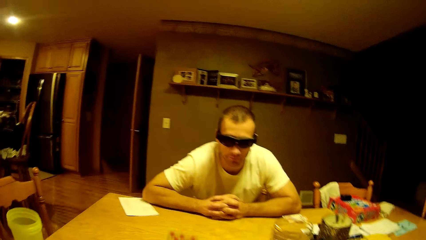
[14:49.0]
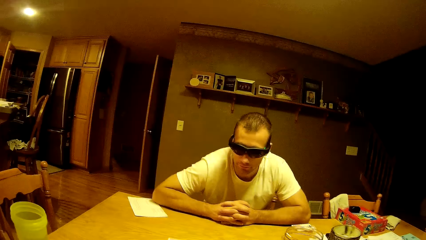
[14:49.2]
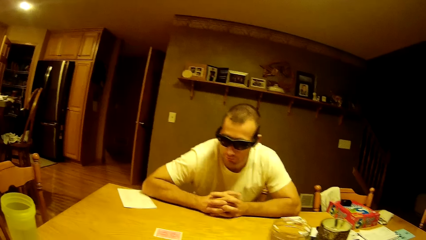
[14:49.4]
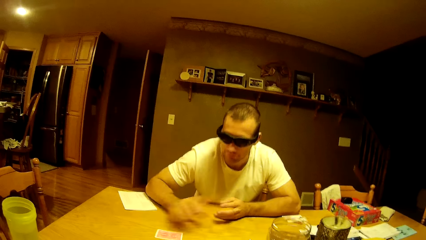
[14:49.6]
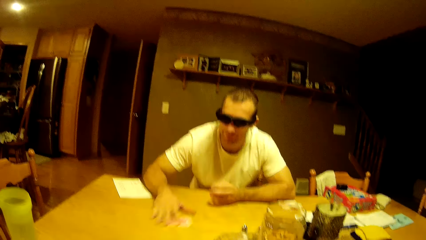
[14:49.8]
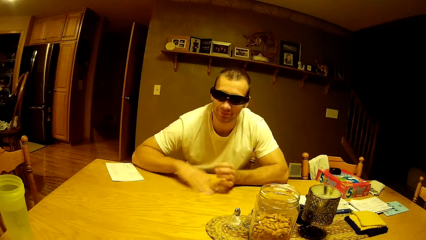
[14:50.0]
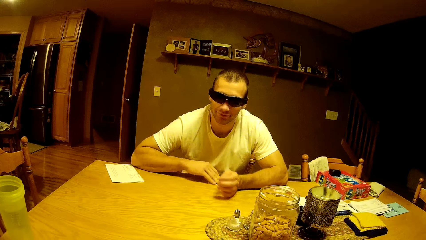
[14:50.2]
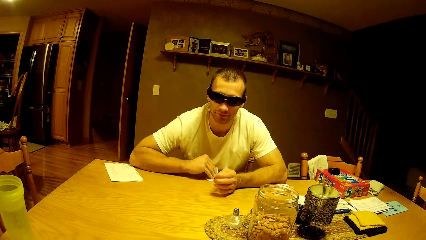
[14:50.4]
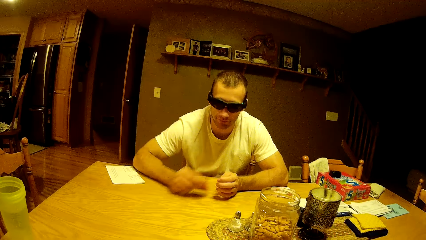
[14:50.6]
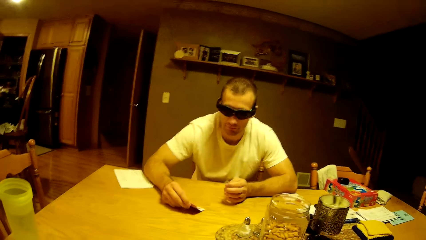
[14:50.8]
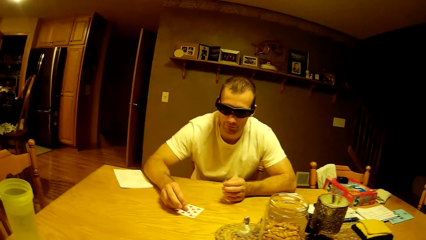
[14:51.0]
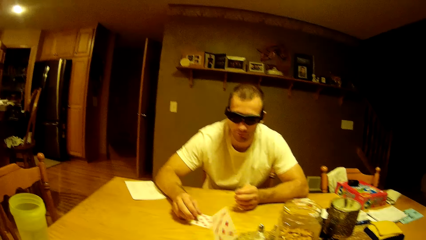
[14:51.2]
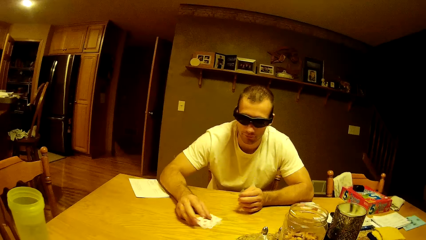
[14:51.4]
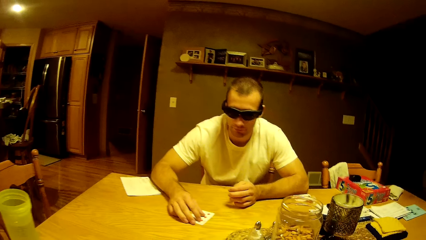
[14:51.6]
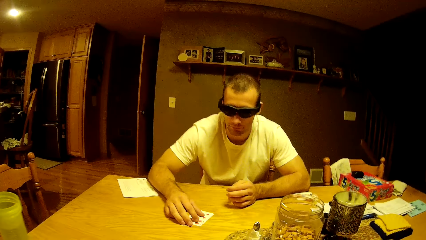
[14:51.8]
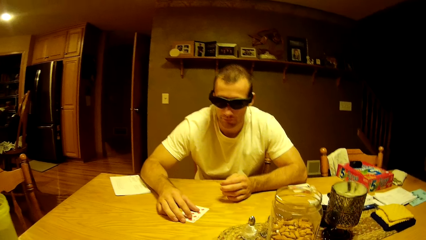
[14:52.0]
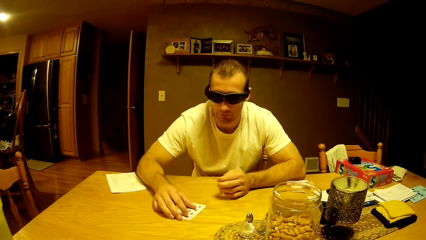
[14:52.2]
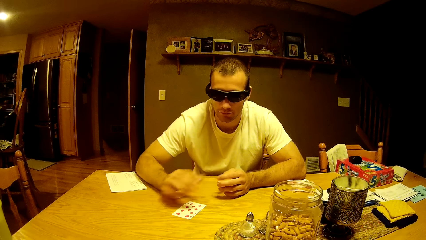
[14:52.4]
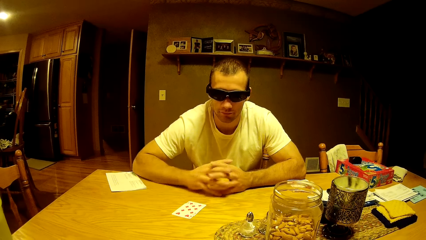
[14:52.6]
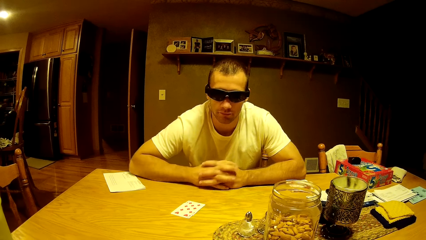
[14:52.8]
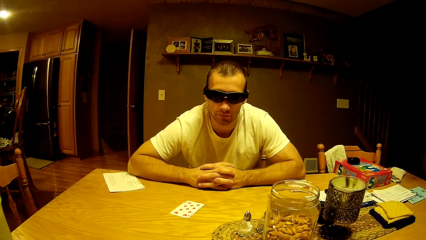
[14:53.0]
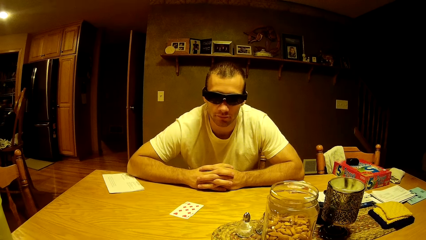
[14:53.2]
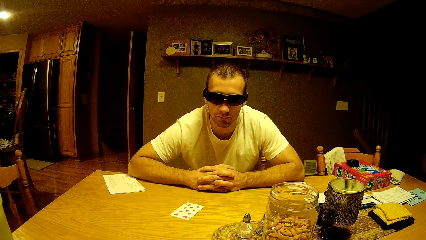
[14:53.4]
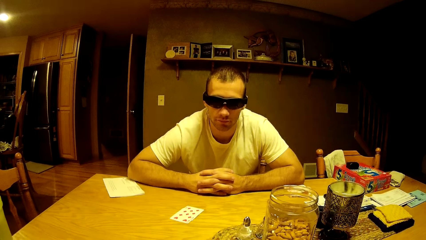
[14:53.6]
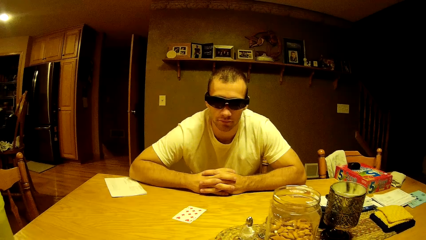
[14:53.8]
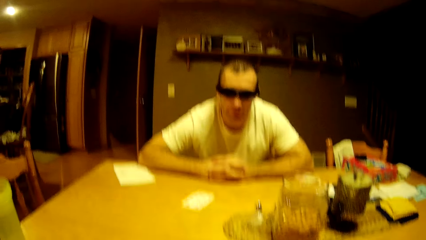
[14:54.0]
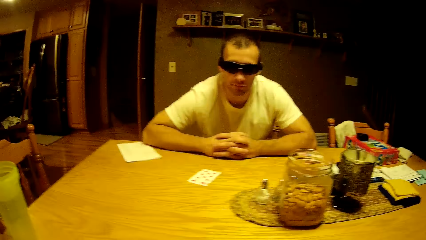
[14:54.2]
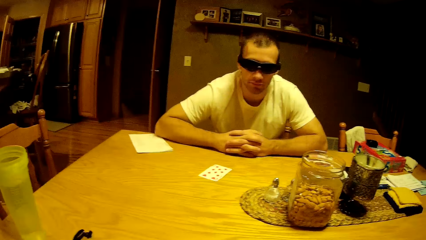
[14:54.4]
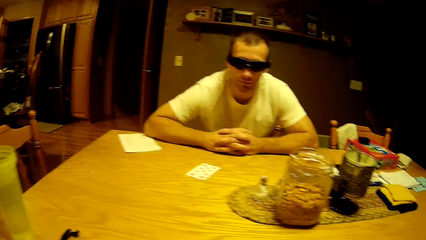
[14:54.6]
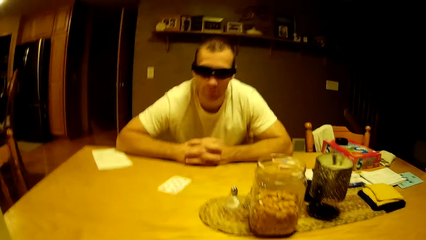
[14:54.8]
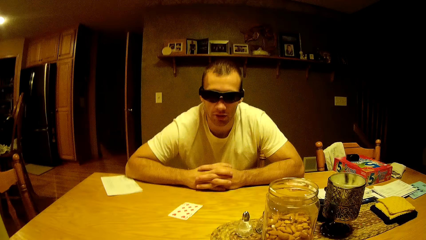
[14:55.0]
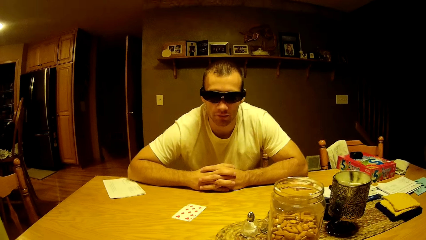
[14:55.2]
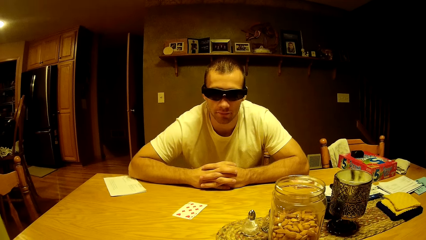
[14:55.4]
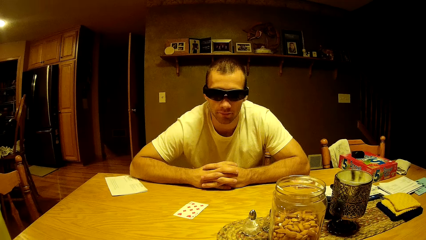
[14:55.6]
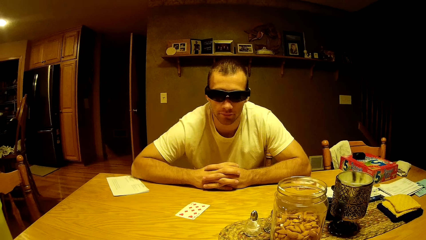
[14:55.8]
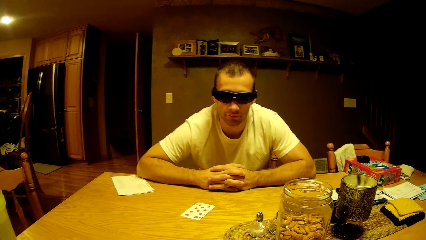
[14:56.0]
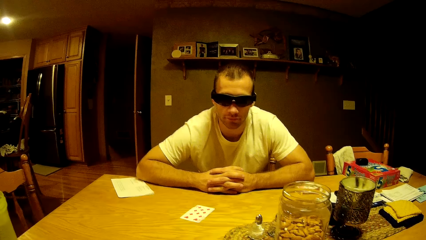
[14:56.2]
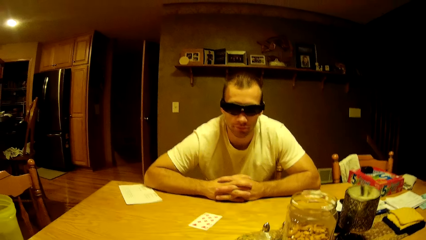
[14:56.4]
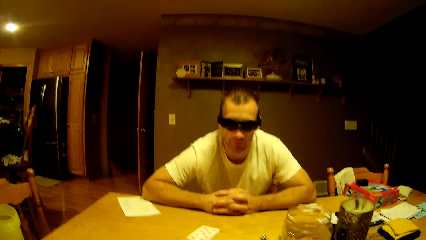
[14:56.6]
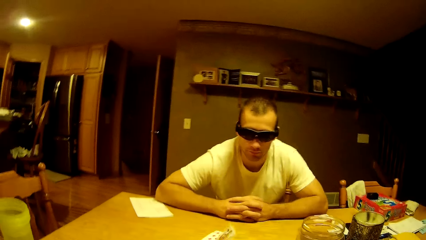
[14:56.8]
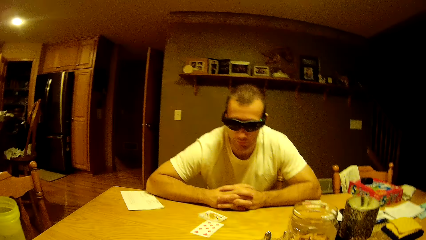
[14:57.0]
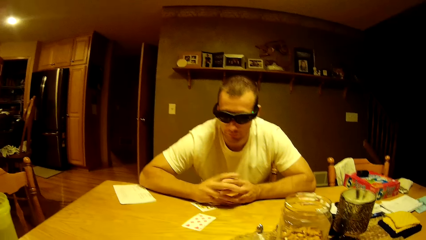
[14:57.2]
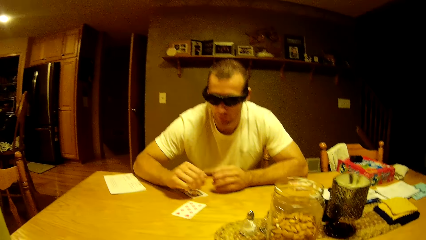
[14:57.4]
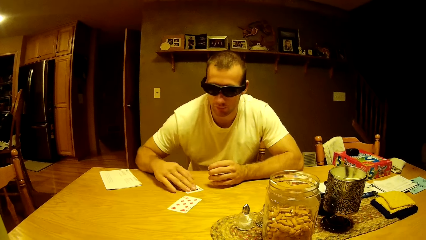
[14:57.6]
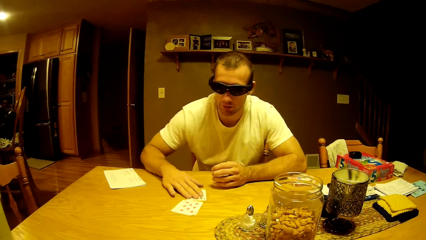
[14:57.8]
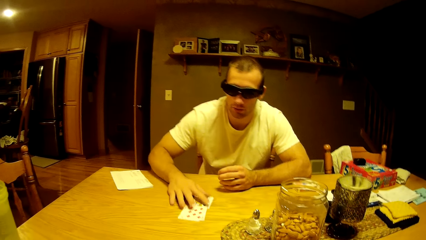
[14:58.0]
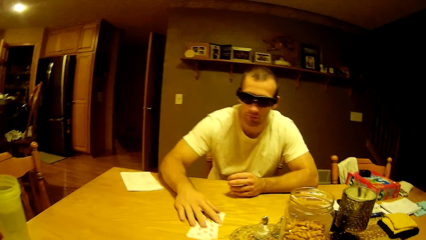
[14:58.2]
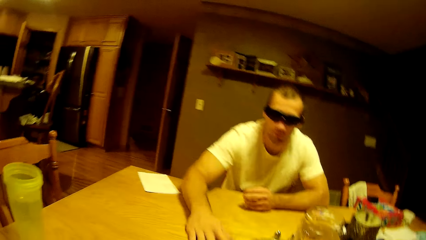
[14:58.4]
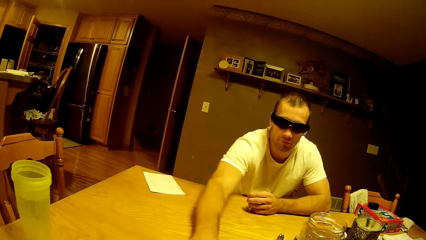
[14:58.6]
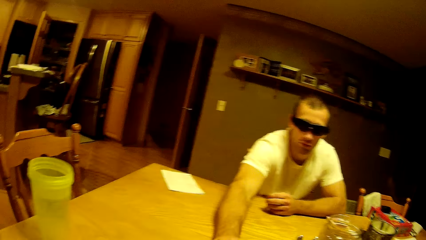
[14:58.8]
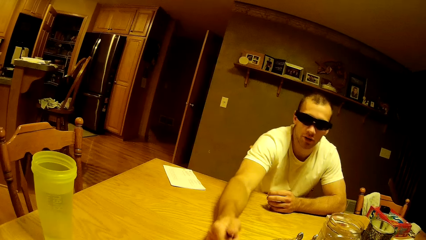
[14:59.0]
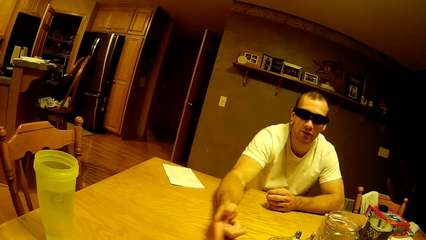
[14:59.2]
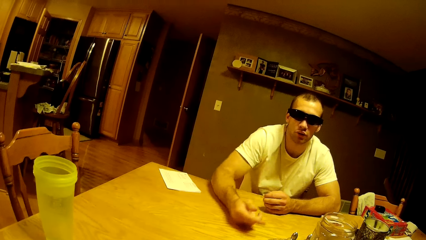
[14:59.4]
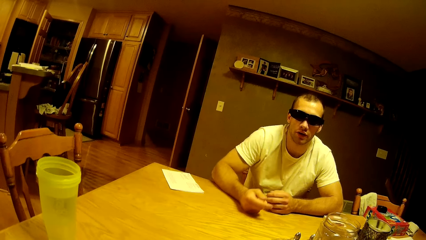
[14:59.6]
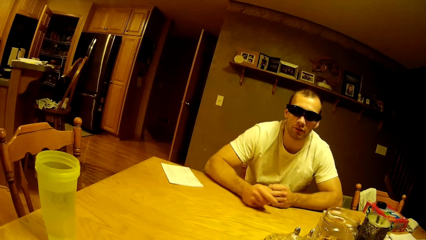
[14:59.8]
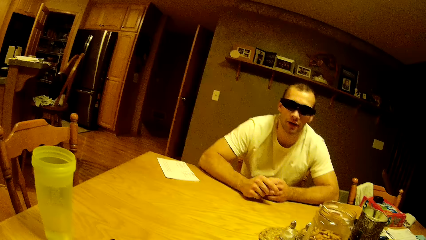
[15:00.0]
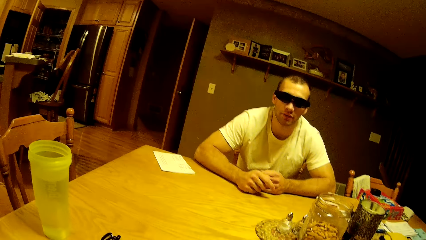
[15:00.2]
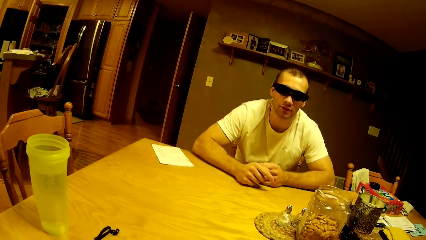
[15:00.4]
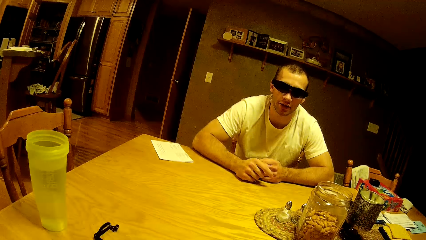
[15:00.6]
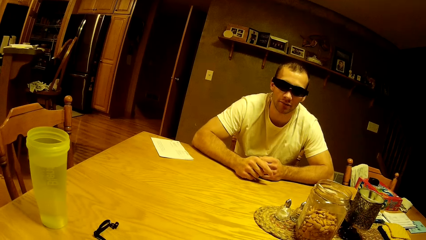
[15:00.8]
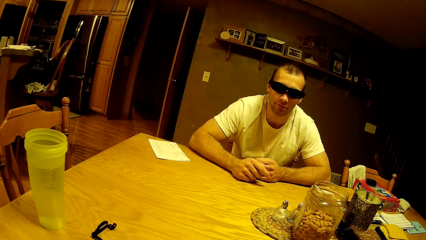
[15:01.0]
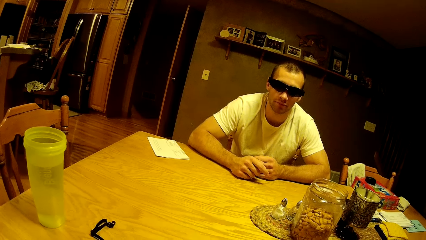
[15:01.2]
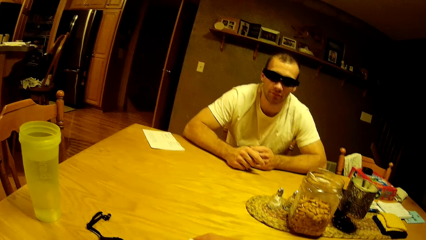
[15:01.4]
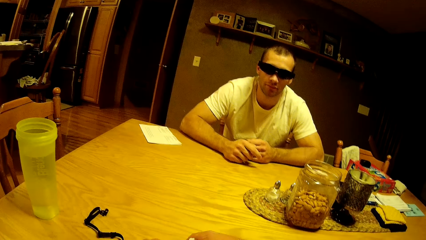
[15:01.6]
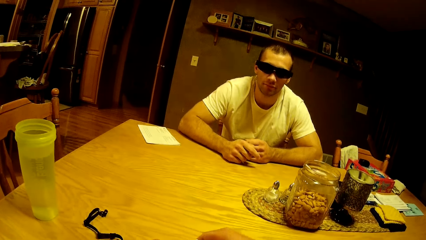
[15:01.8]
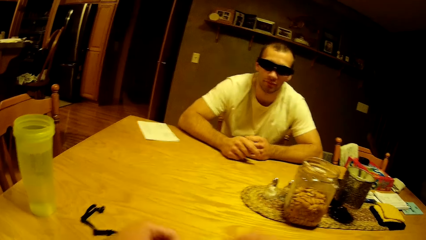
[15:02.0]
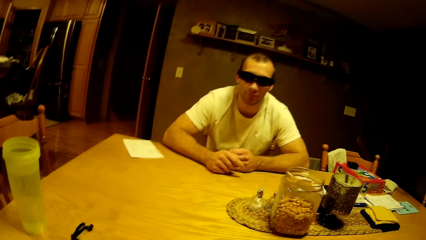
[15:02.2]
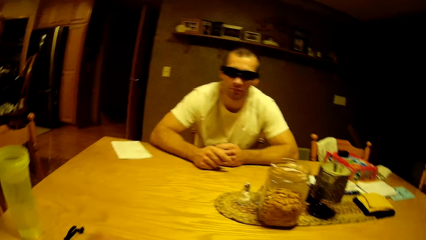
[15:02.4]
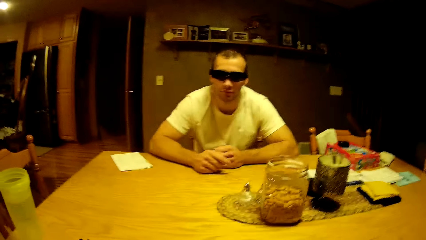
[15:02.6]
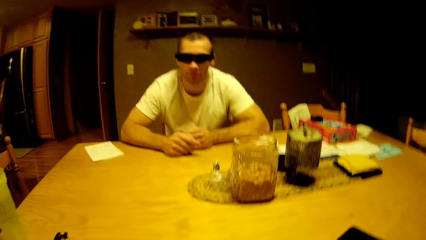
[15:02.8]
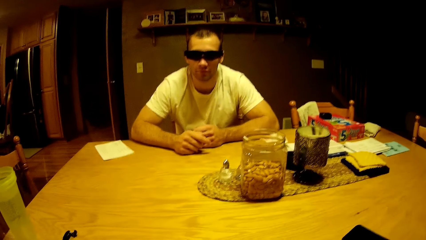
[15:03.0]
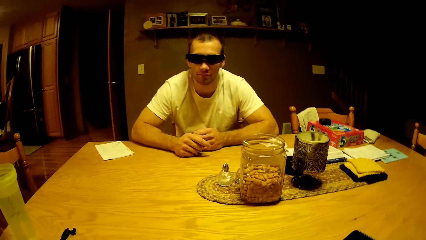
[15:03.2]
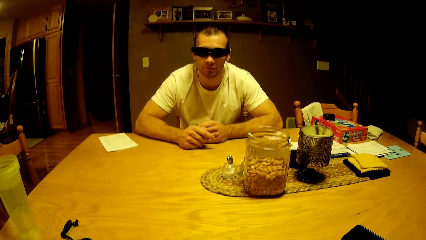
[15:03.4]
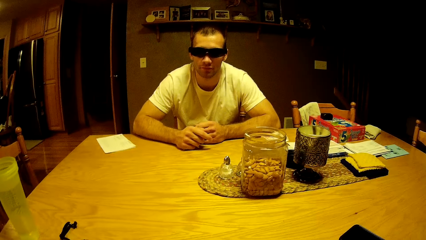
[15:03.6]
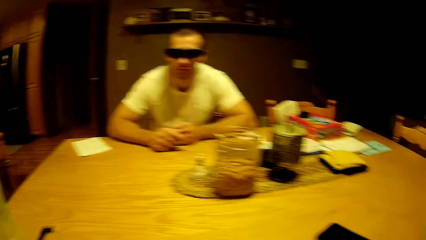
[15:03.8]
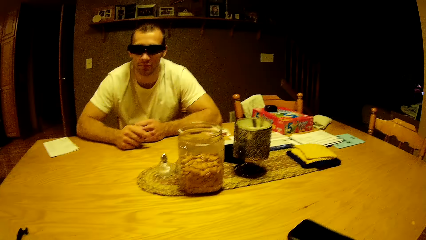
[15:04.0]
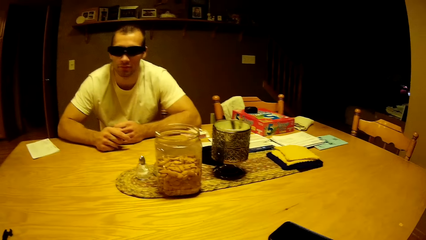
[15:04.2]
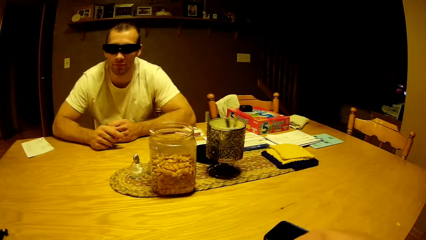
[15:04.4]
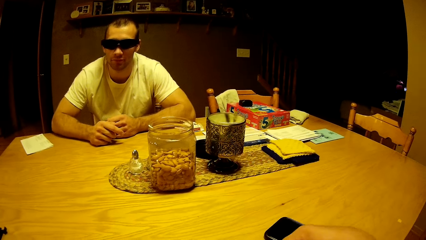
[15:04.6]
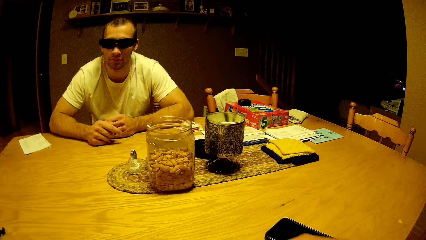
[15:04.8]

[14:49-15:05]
The camera wearer distributes the cards. A man takes the play card, puts down the play card, and puts his hands together. The man pushes the play card. The camera wearer interacts with the man.
